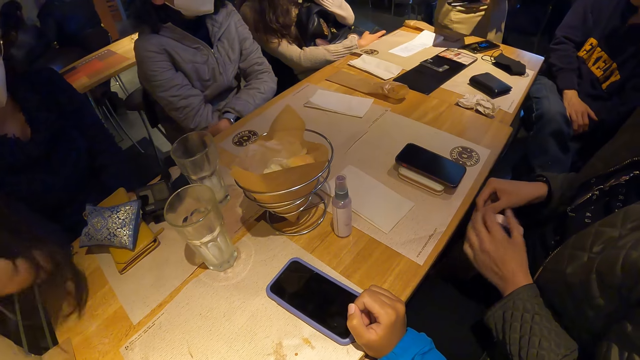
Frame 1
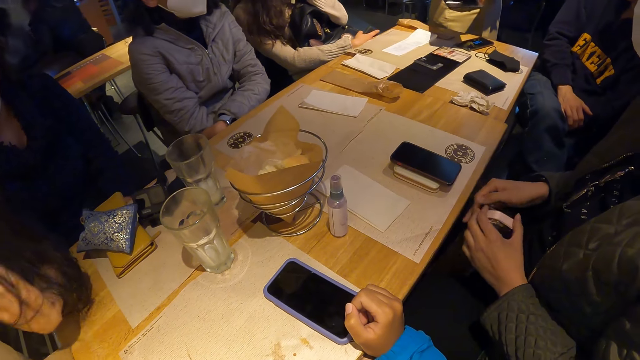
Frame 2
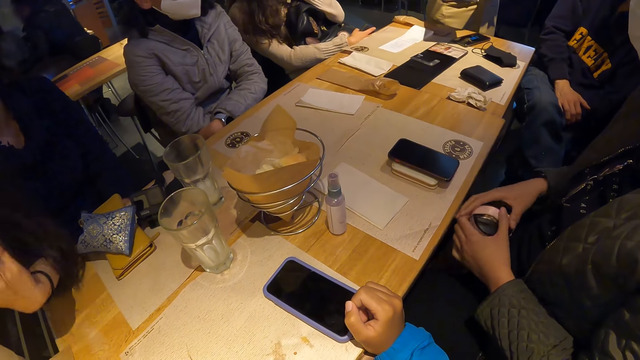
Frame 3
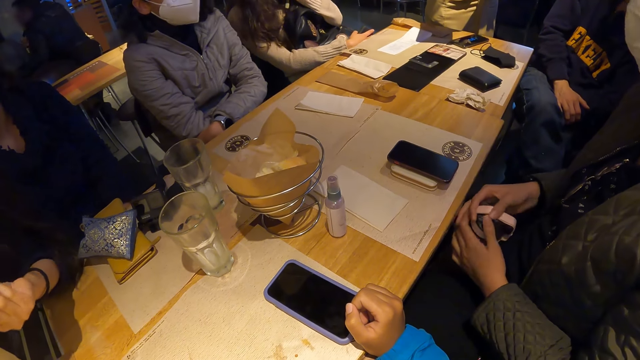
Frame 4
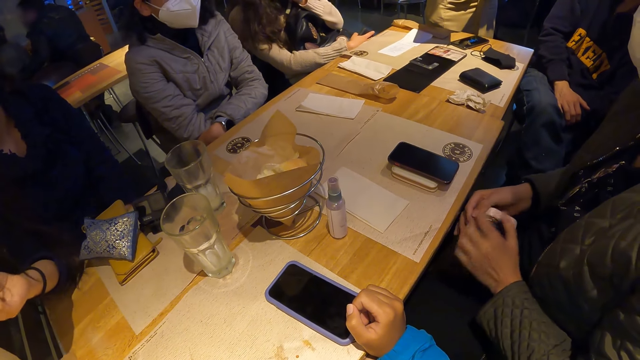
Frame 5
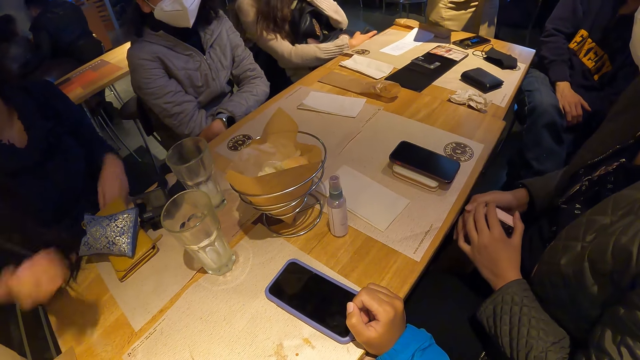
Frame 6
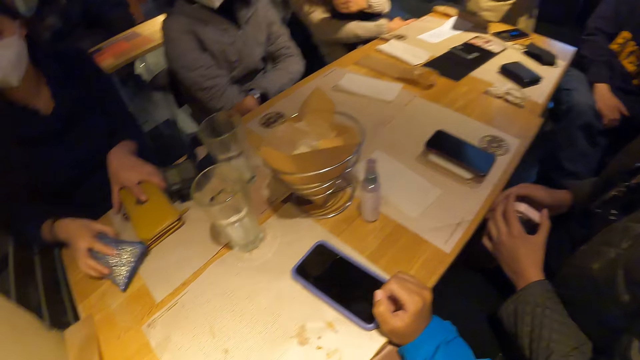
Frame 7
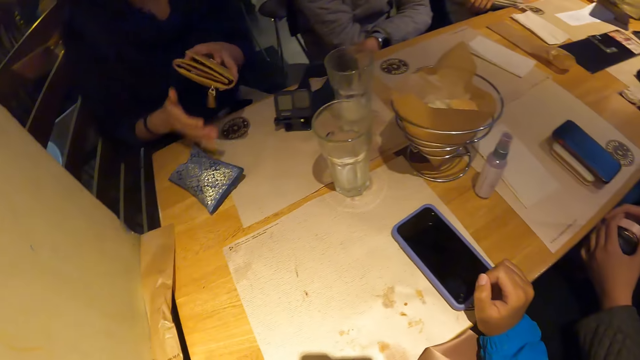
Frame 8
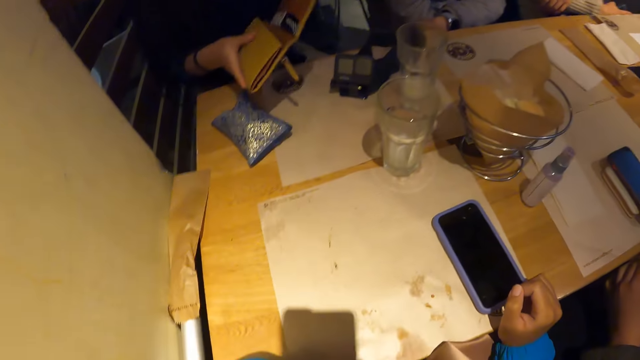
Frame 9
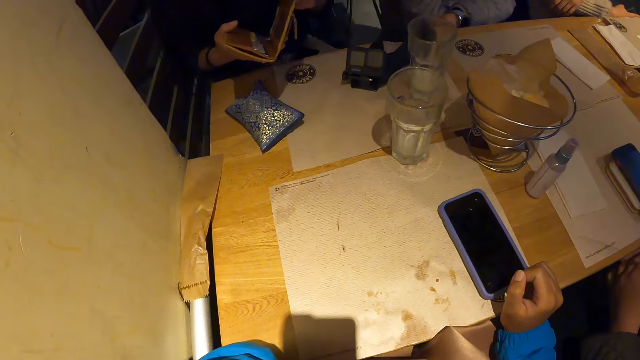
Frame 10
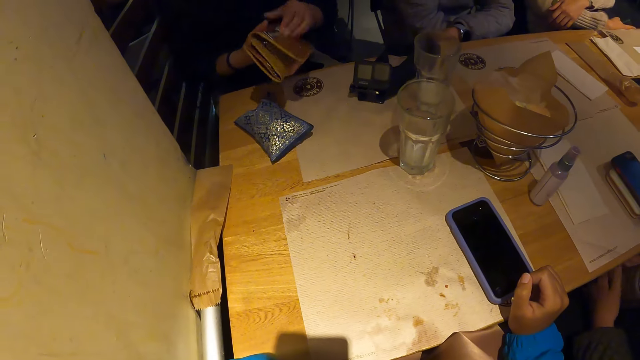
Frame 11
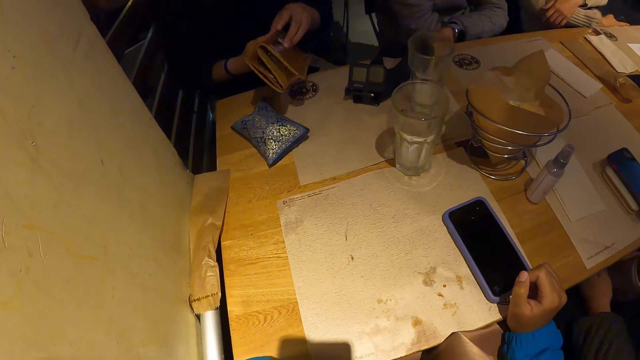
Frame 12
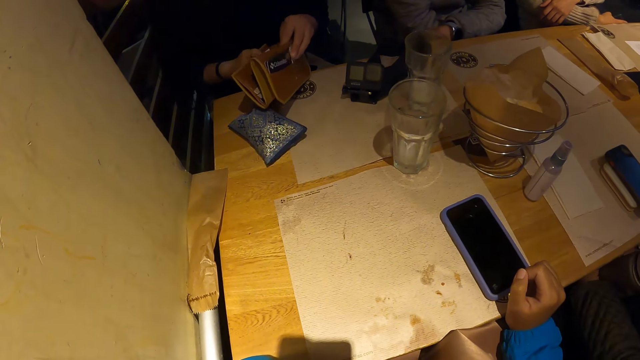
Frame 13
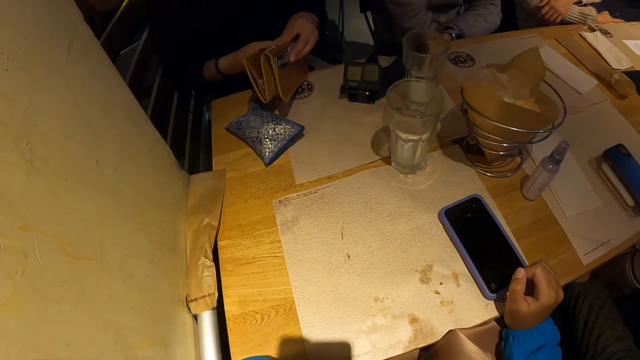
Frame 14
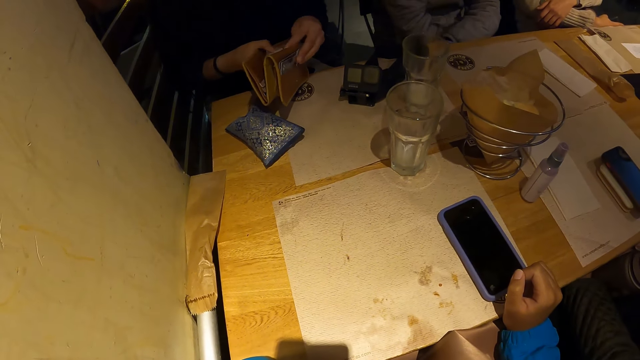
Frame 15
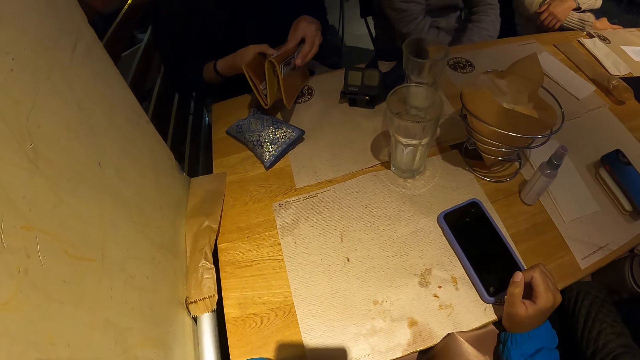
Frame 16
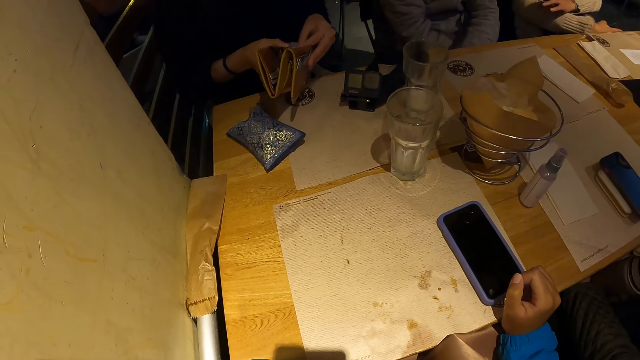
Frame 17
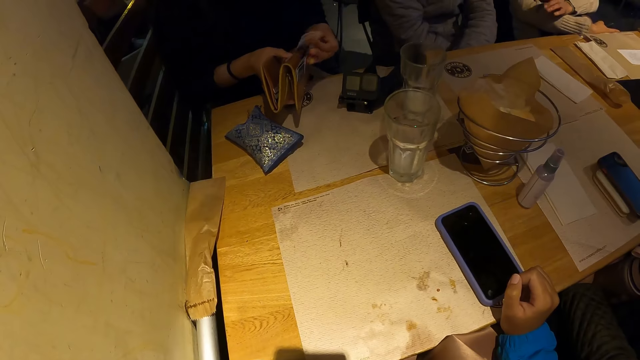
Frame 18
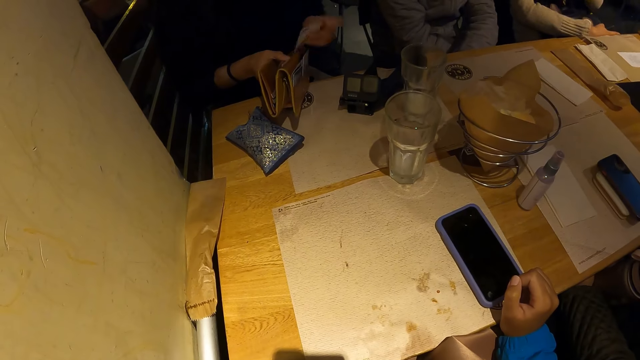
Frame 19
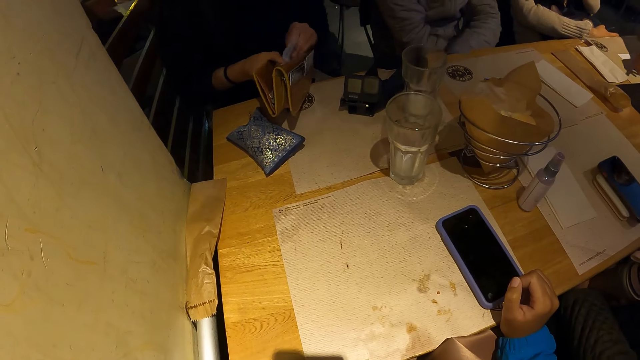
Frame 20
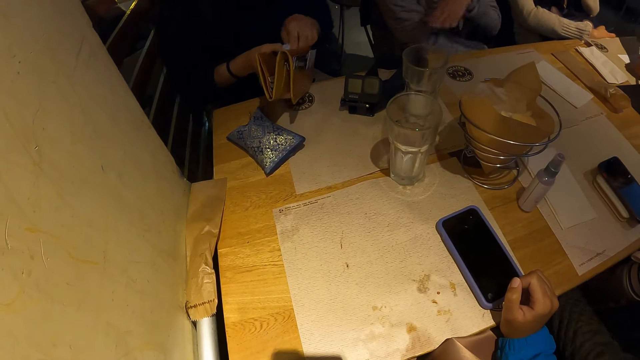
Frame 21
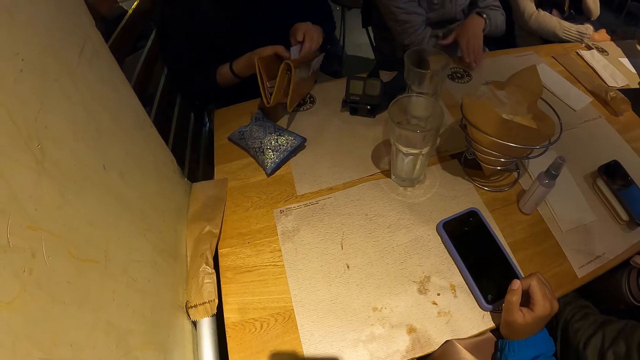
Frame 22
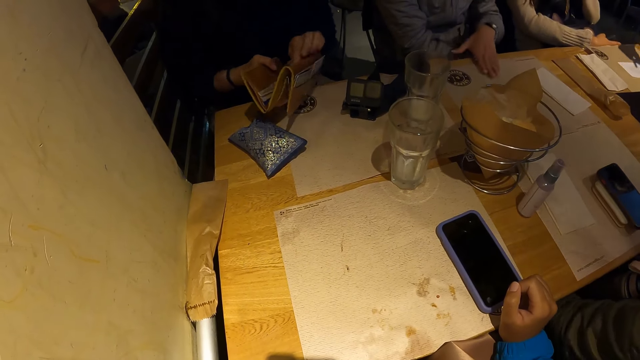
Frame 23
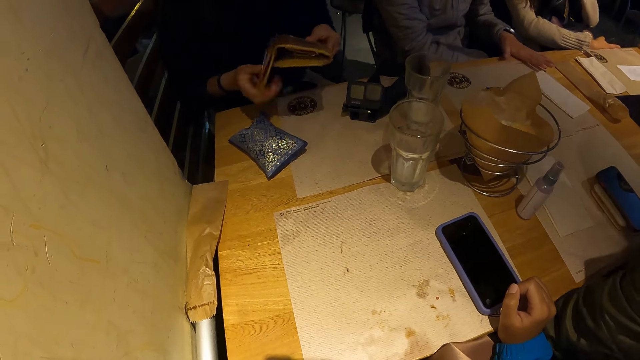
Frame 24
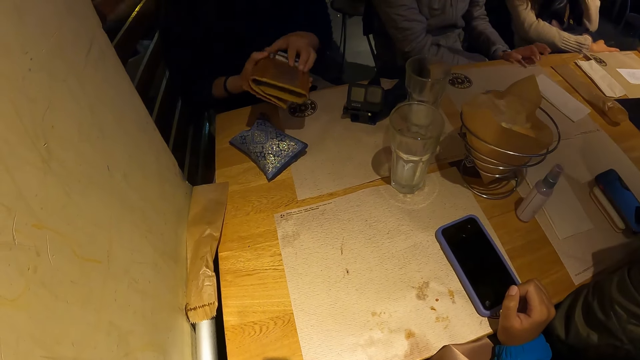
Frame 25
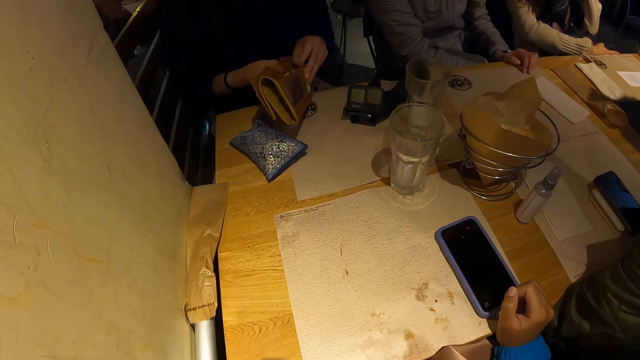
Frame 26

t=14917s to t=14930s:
A woman touches her hair. She lifts a bag with her right hand, moves the blue purse to the table, takes the purse from the table with her left hand, and opens the purse with both hands. She removes a receipt from the purse with her left hand. Another woman presses the left palm on the table. The first woman places the receipt back into the purse.

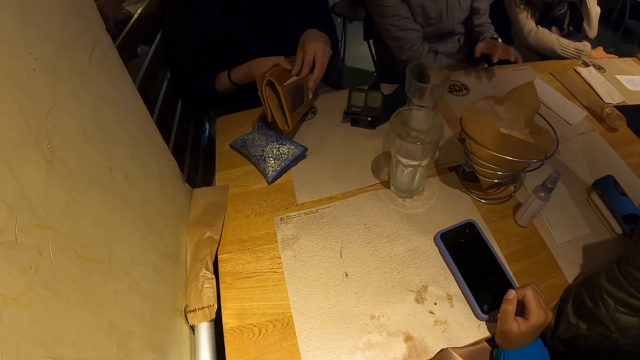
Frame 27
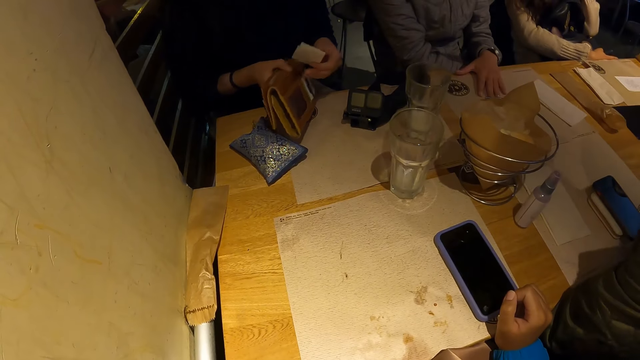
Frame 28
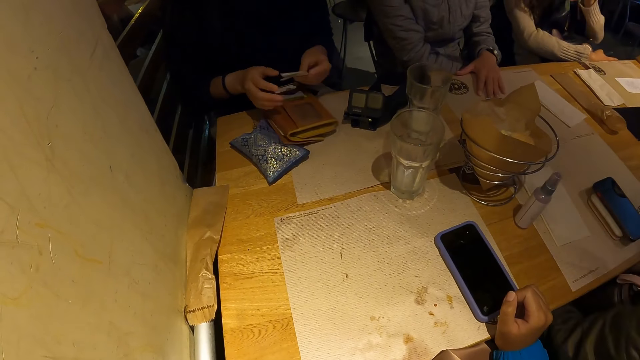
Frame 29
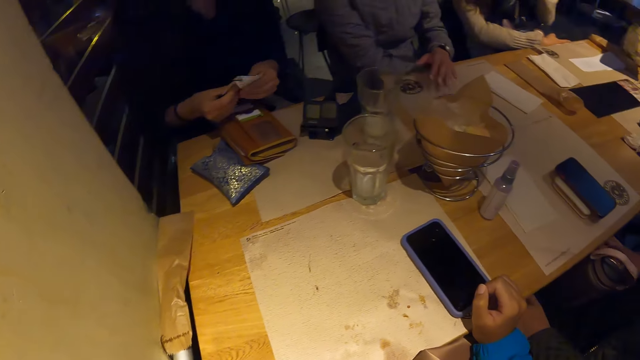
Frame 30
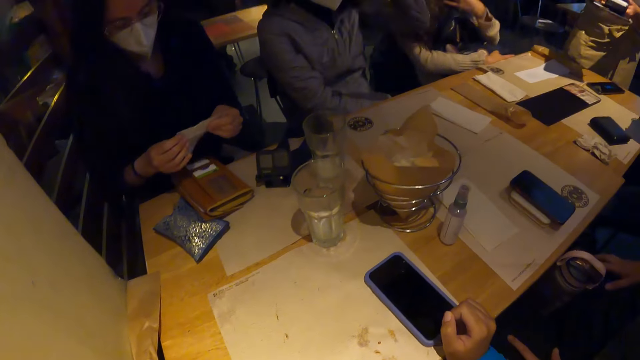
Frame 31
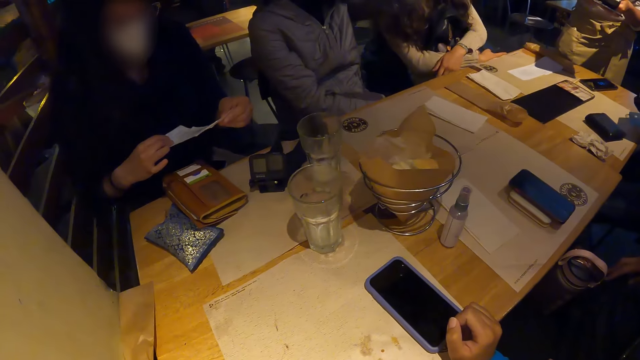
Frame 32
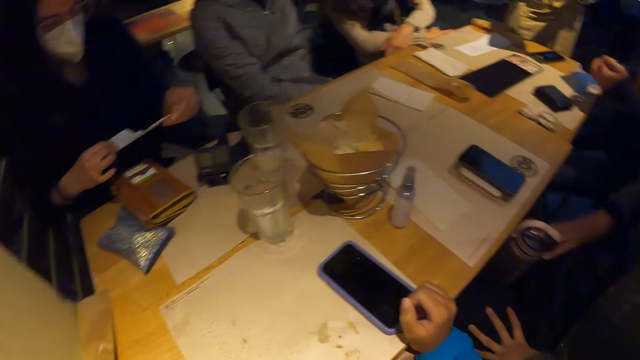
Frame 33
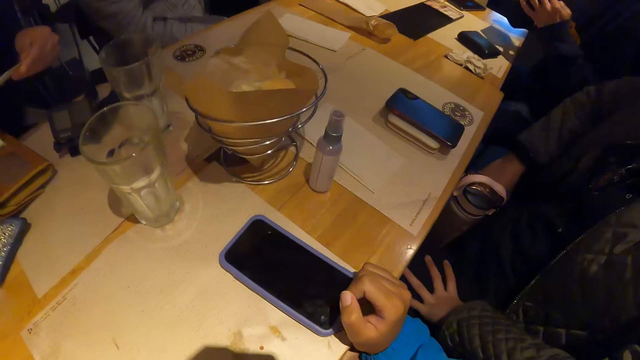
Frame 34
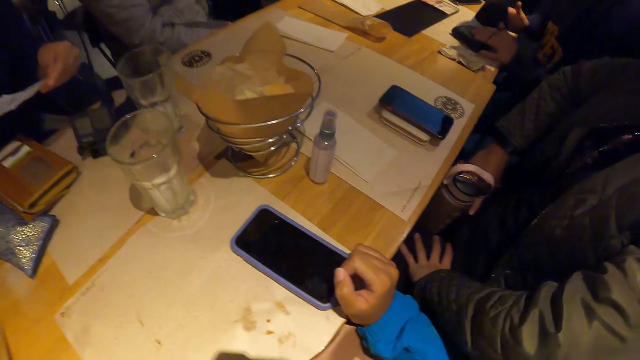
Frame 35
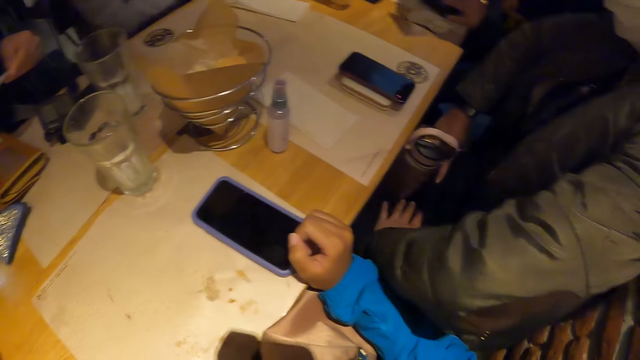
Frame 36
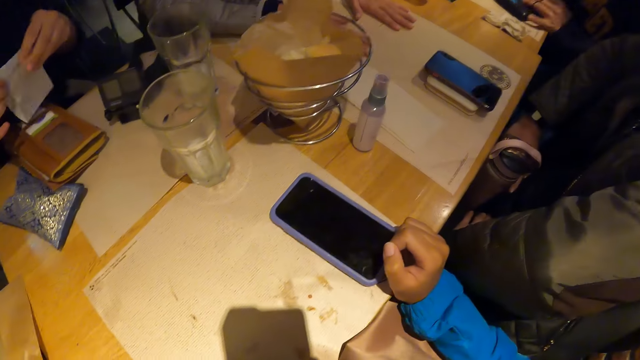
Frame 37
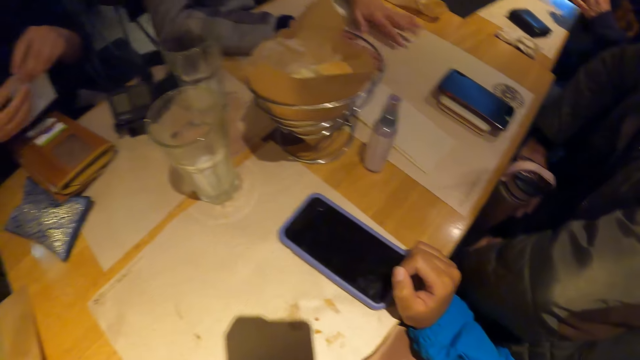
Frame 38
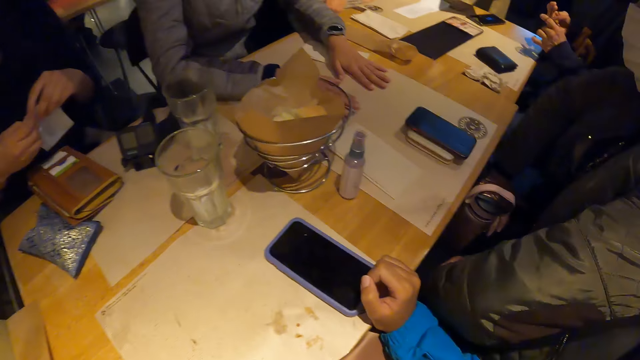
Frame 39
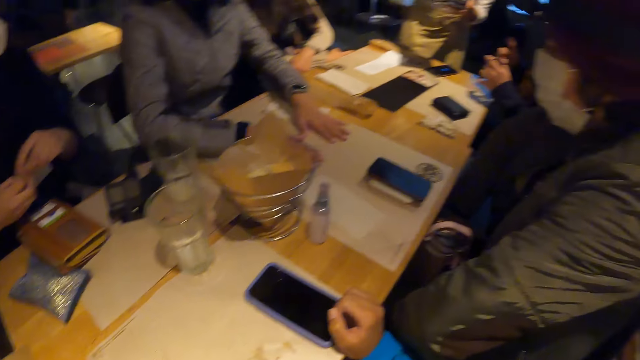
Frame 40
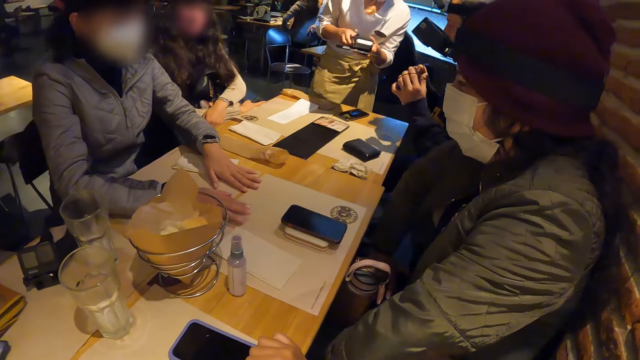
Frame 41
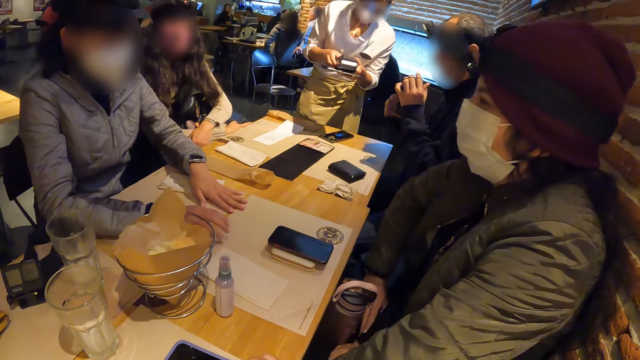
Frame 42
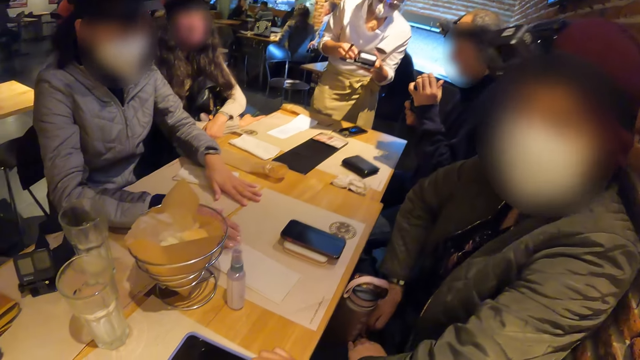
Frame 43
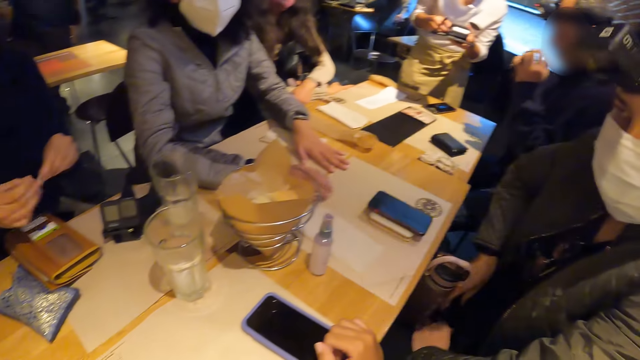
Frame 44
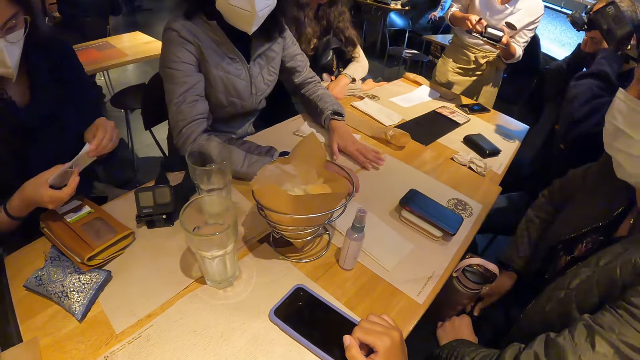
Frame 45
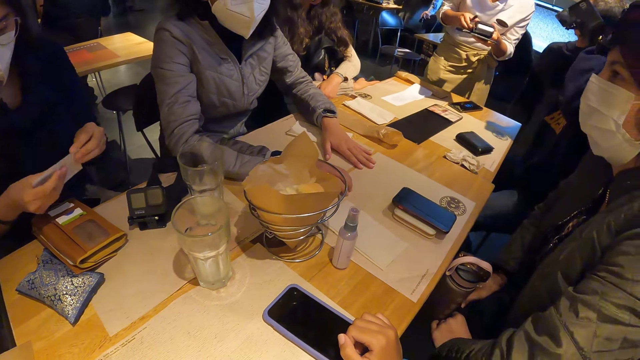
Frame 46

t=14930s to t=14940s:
A woman removes a receipt or paper from the purse with her left hand. She holds the paper with both hands. Another woman raises the left hand. The first woman opens the paper with both hands and looks at the receipt. A man holds a head camera on the table. The second woman presses palms on the table. Another man holds a bottle with his right hand. The first woman folds the receipt. A third man places both hands on the table. A fourth man wears a nose mask with both hands.
